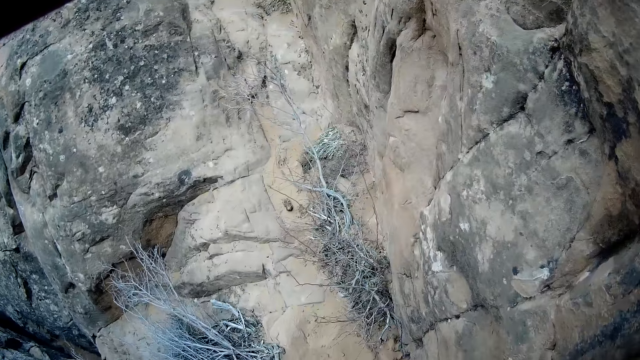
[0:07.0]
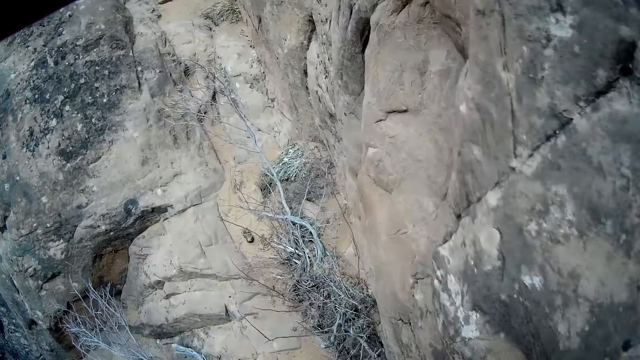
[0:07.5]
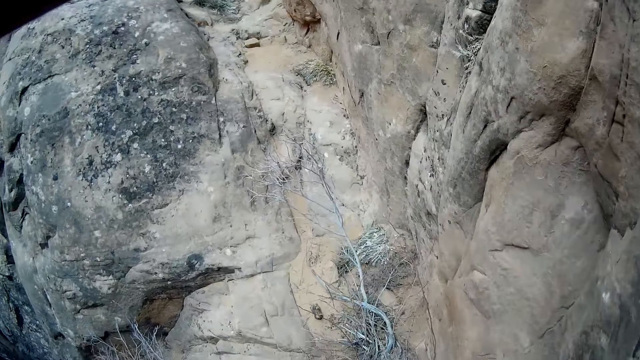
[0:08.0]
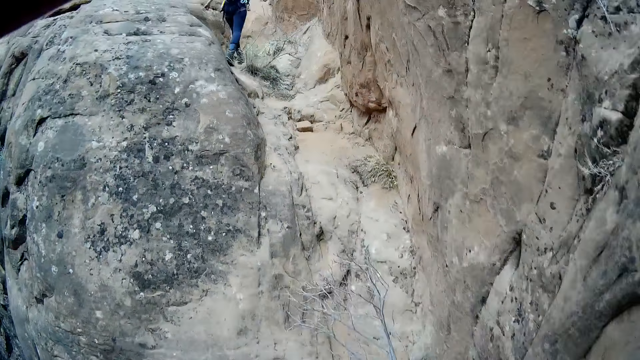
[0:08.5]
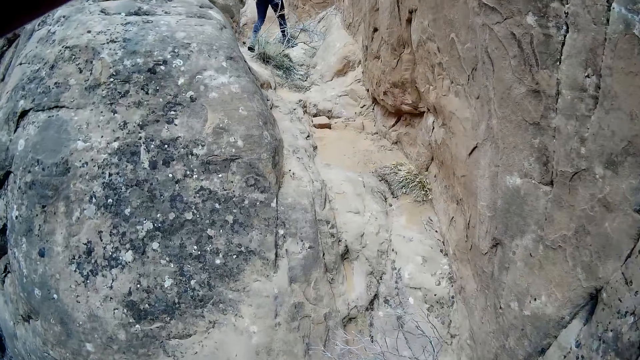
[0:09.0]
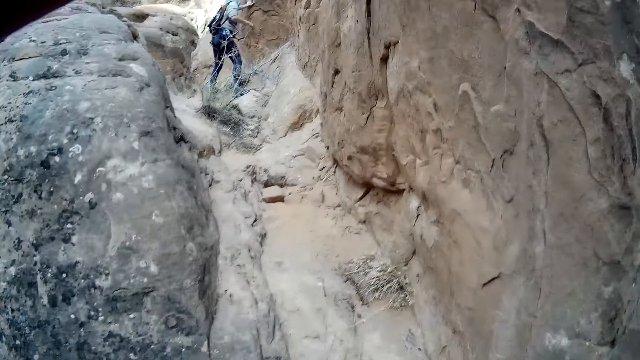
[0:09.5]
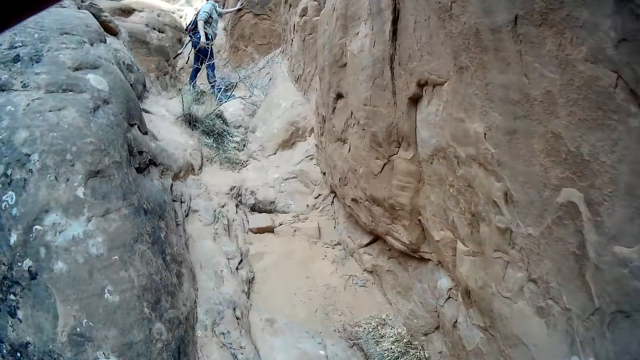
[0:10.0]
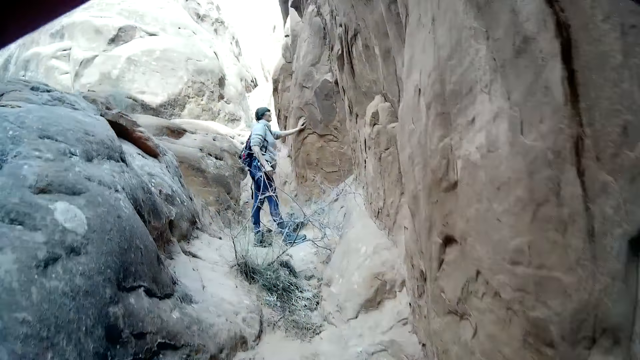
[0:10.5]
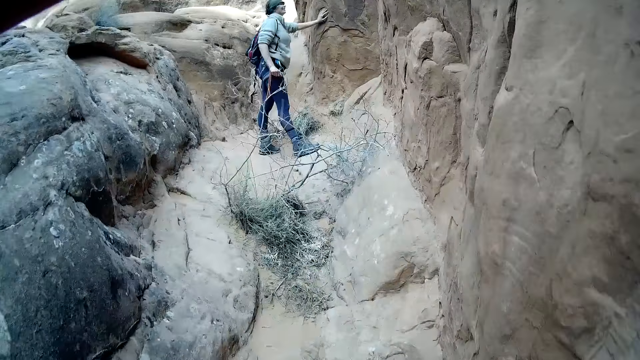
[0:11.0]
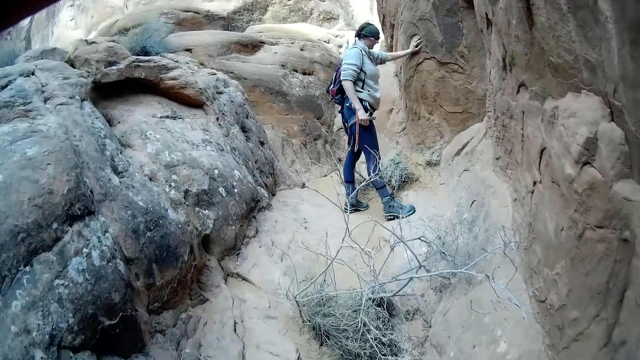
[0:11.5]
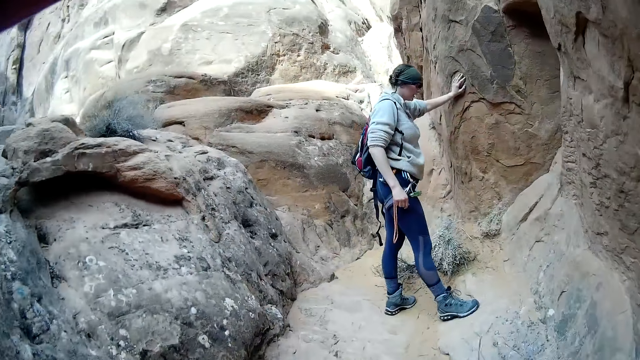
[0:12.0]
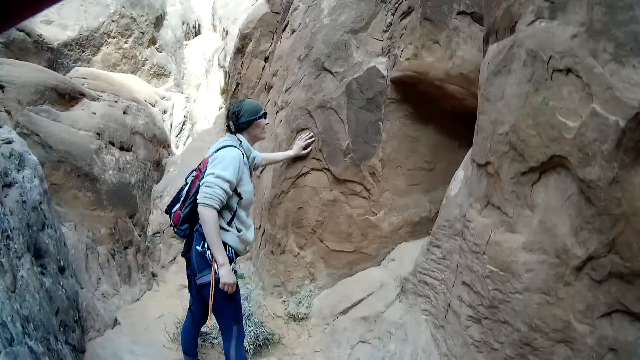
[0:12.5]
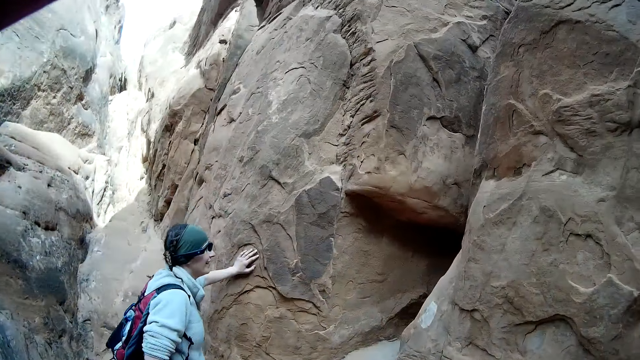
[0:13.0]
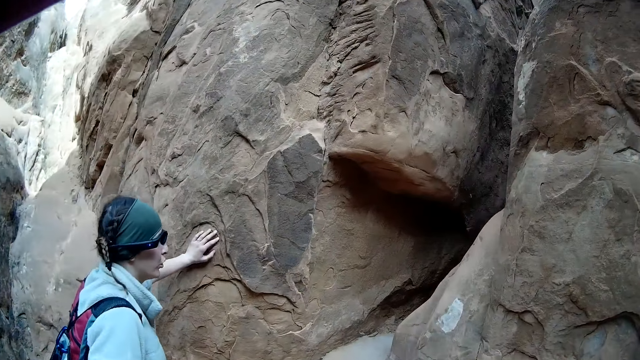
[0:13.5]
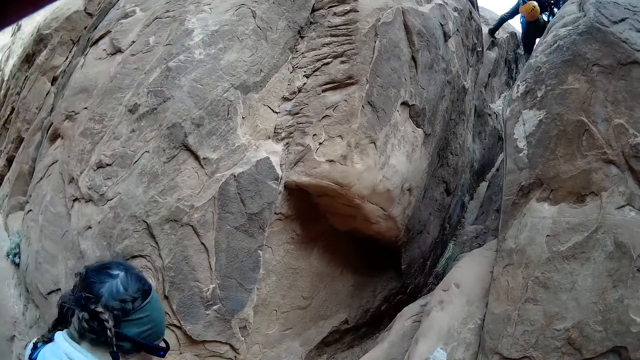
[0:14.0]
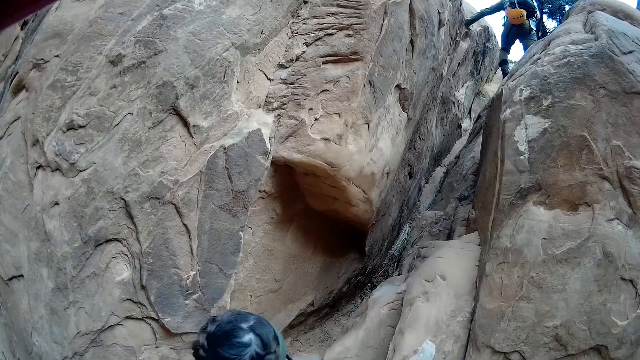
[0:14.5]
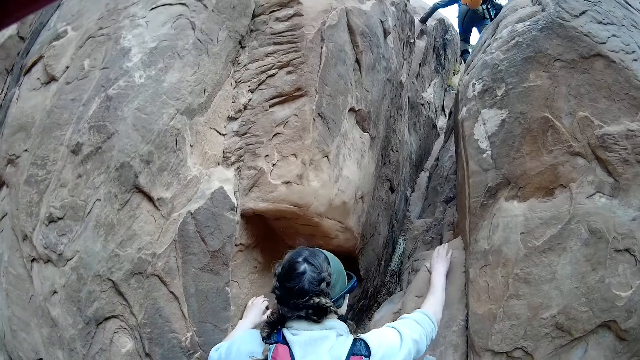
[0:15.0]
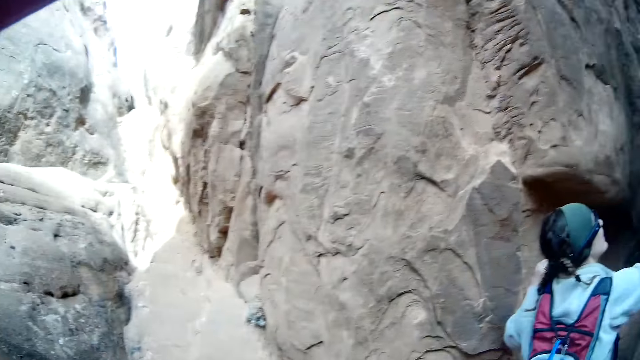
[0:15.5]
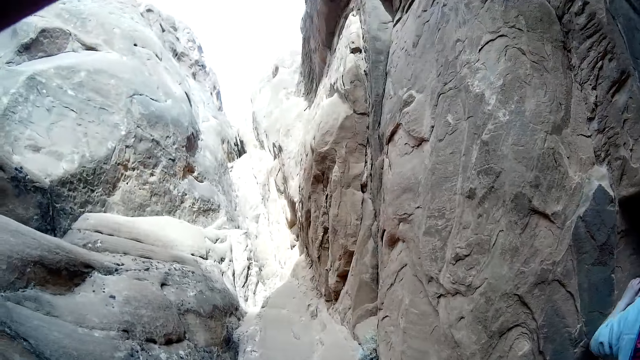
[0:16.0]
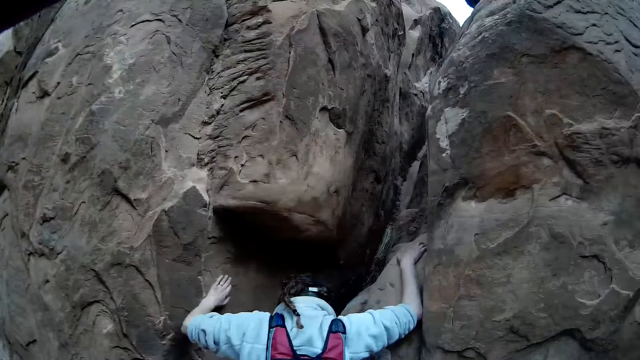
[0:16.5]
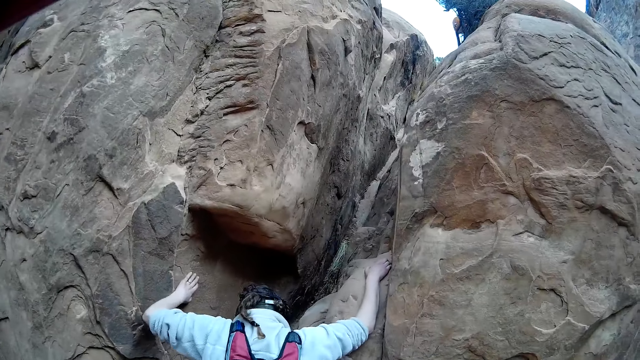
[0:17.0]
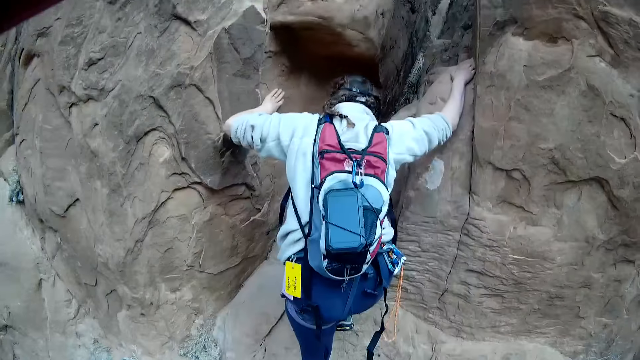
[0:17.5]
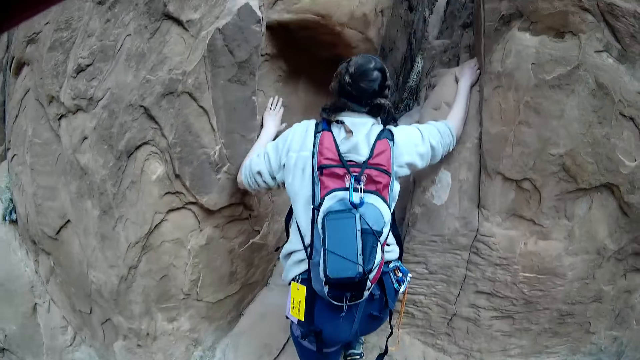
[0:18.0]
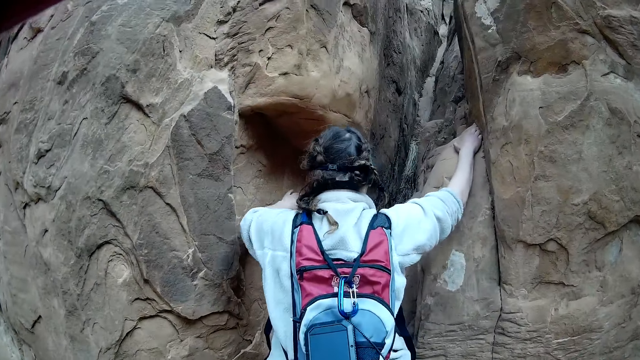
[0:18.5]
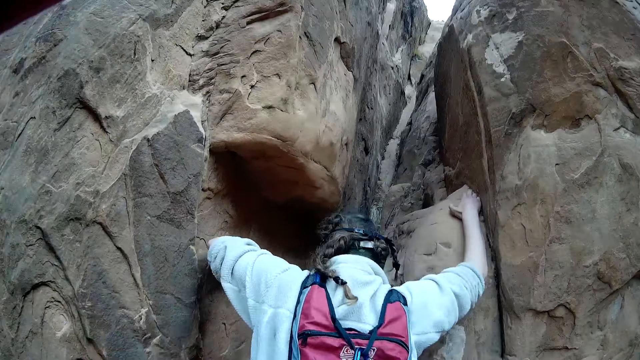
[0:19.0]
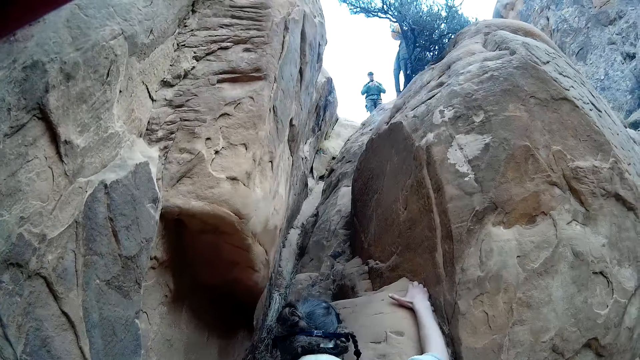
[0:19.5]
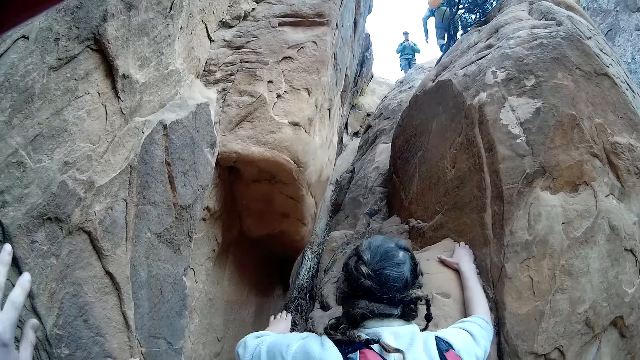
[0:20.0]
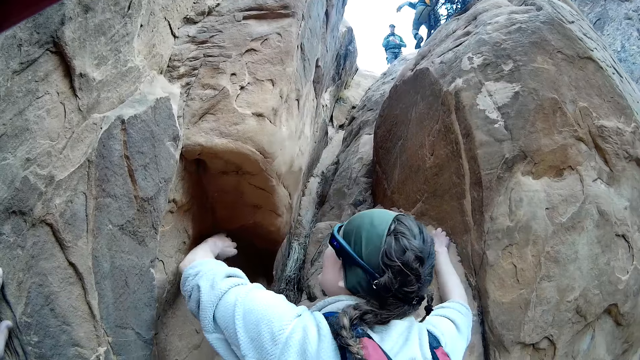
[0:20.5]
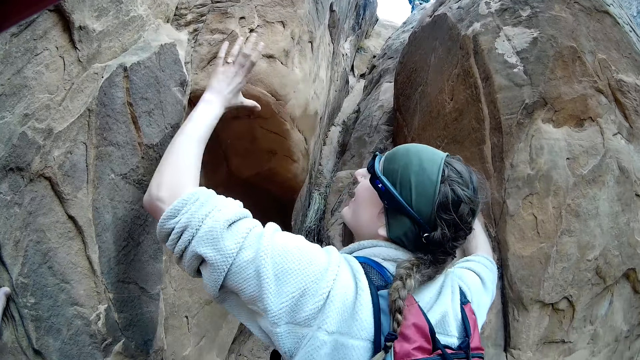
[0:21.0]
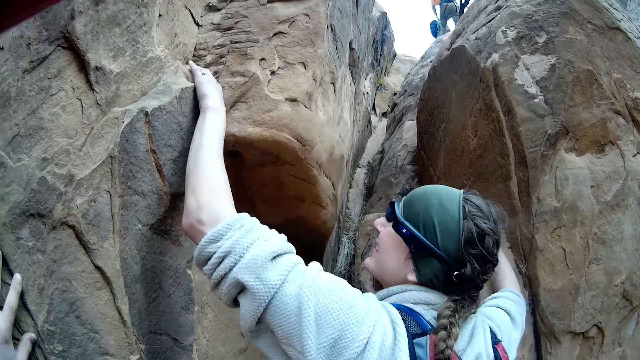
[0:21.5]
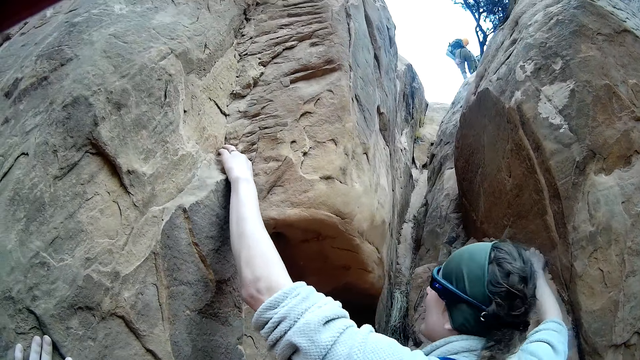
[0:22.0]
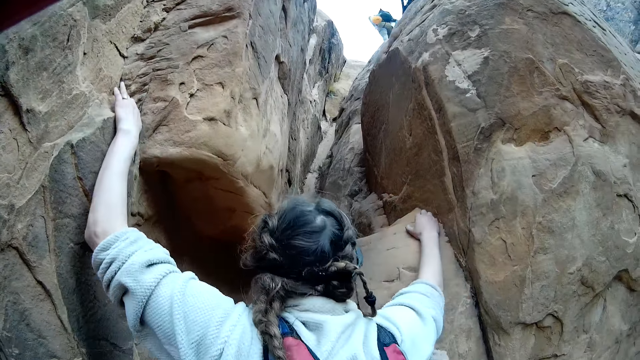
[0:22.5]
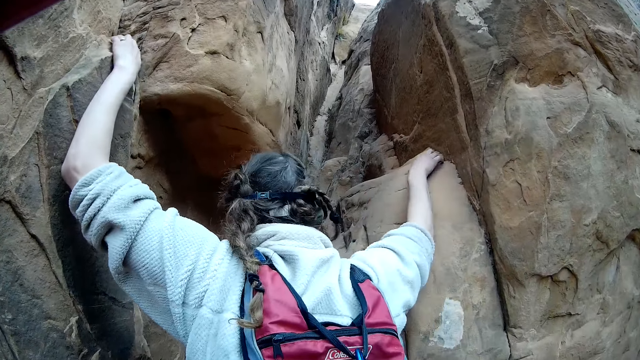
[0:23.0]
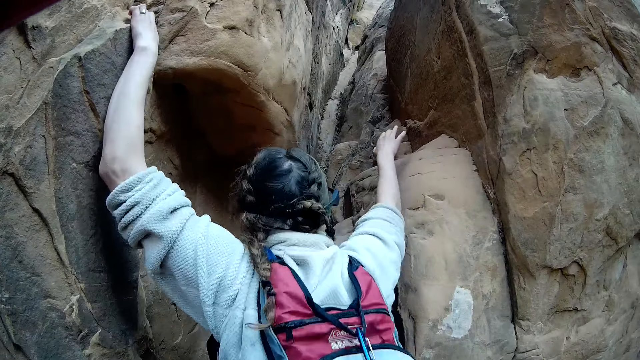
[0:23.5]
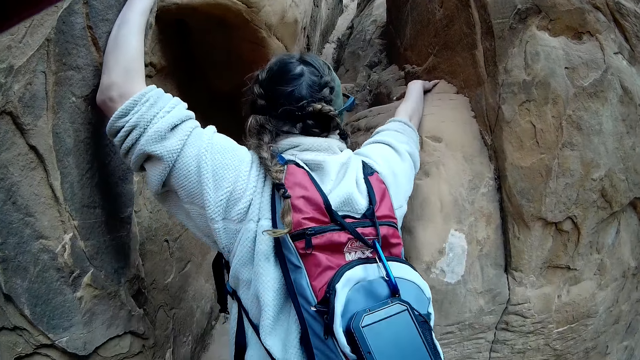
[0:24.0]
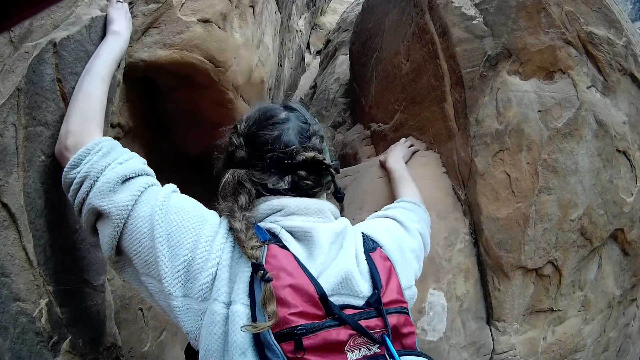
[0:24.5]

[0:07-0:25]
The camera wearer walks around a mountain. A lady walks around the mountain. The lady holds a rock with a hand. The lady climbs on the mountain. The camera wearer looks around the mountain. The lady holds a rock with a hand.
